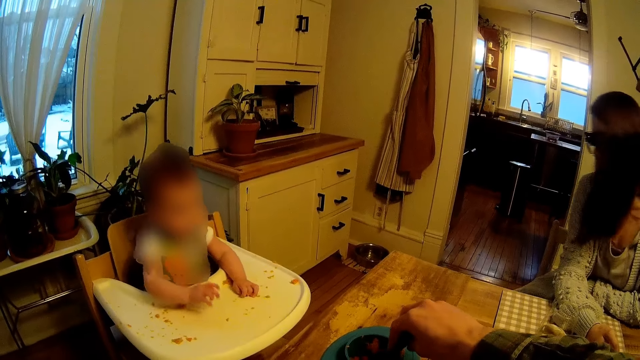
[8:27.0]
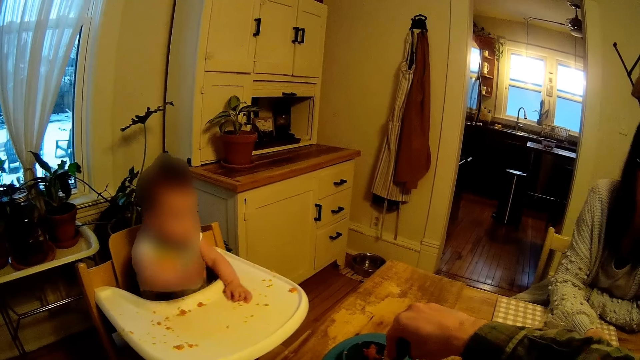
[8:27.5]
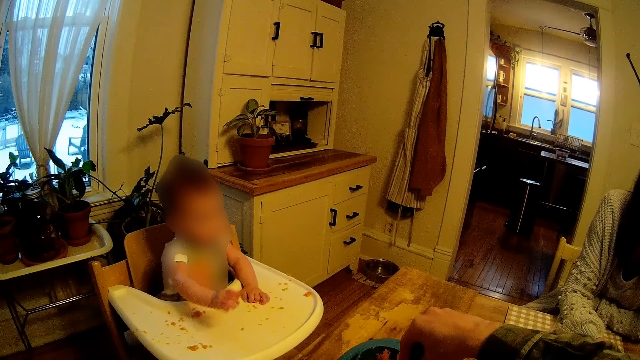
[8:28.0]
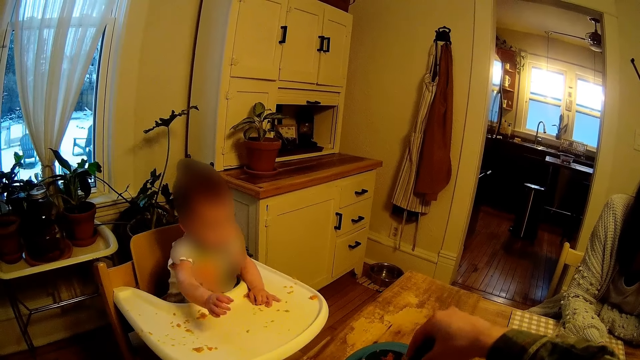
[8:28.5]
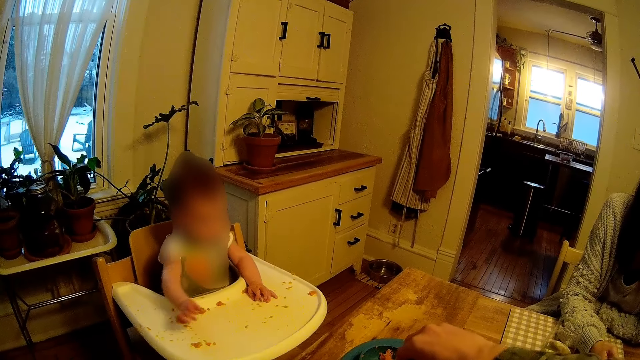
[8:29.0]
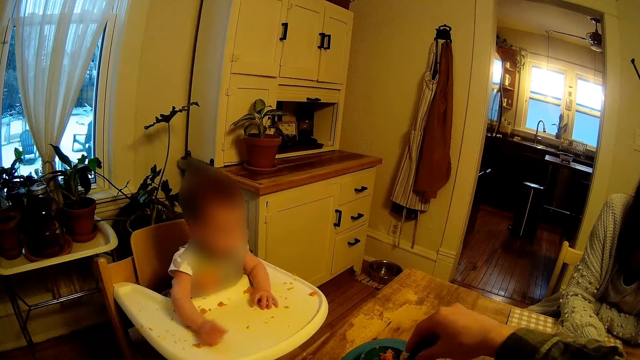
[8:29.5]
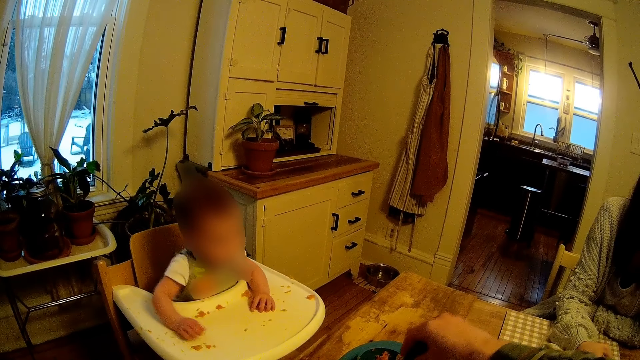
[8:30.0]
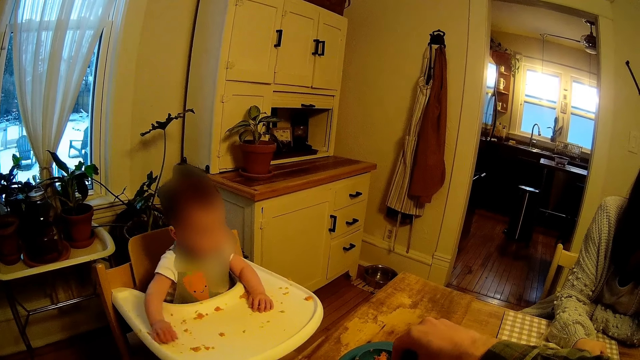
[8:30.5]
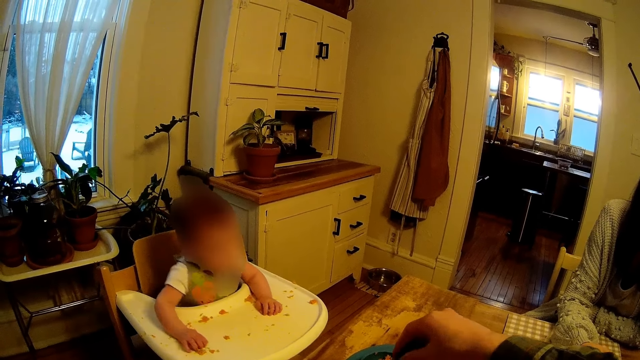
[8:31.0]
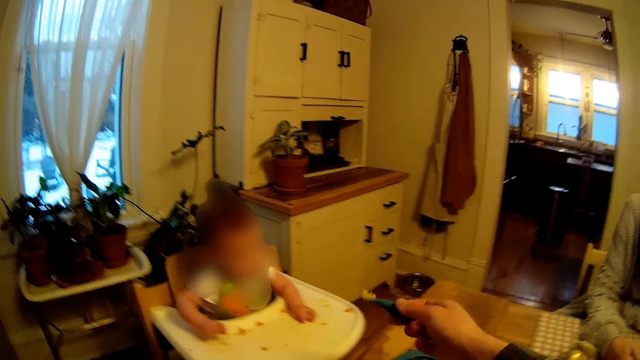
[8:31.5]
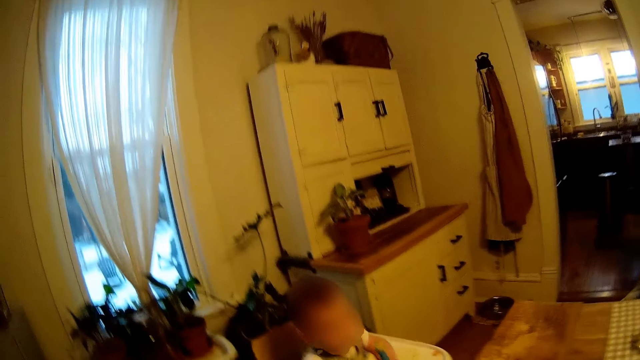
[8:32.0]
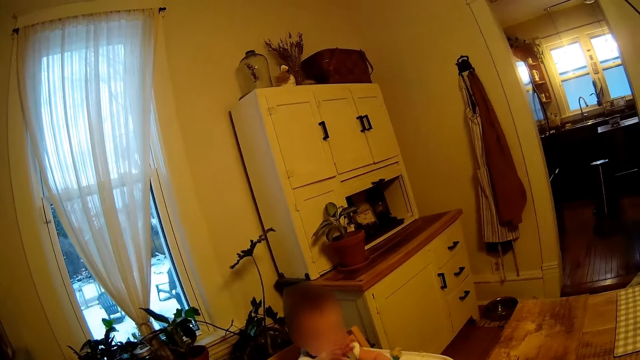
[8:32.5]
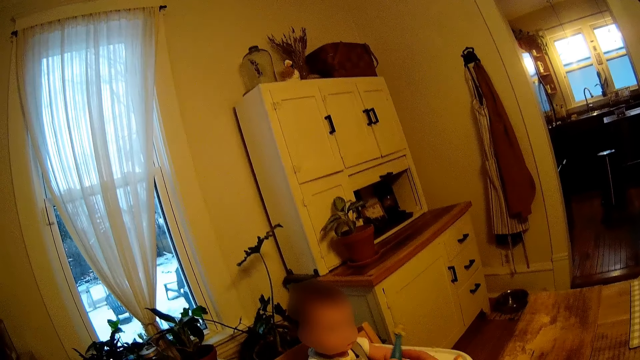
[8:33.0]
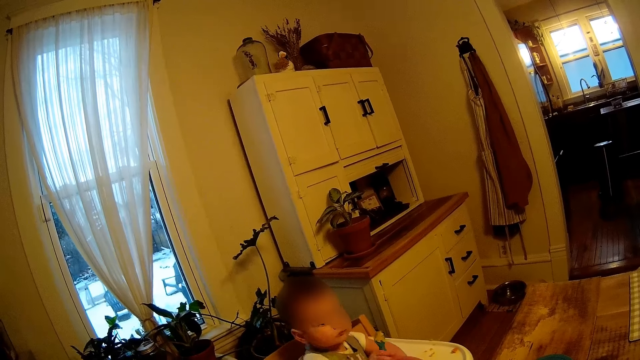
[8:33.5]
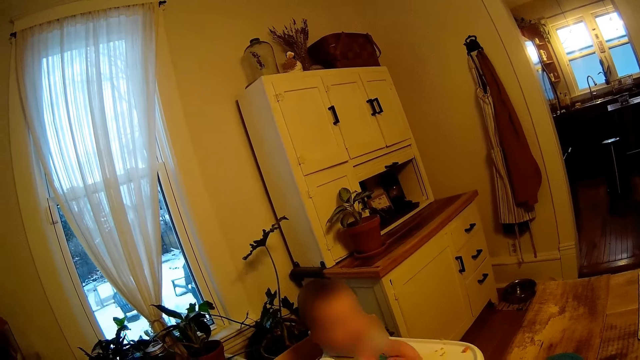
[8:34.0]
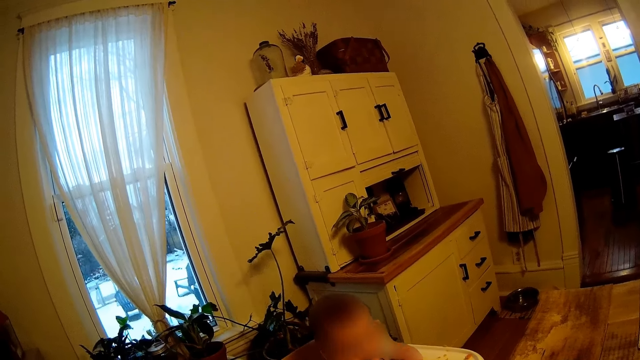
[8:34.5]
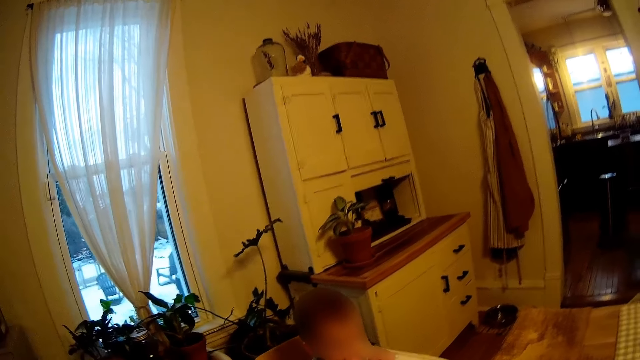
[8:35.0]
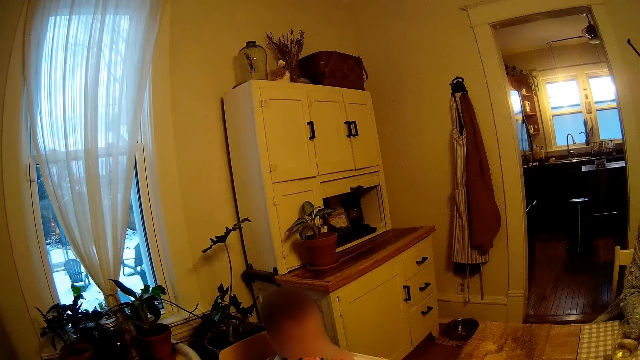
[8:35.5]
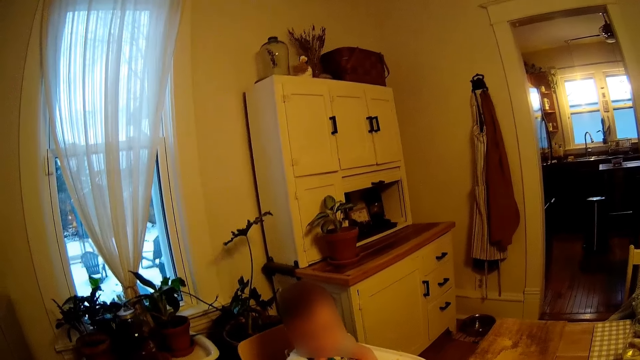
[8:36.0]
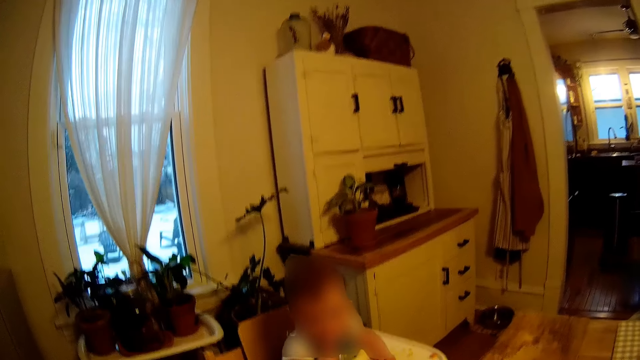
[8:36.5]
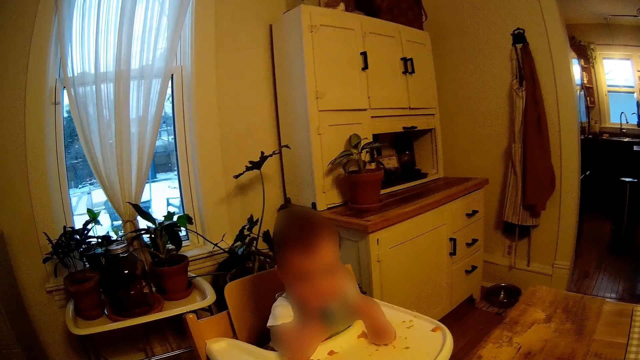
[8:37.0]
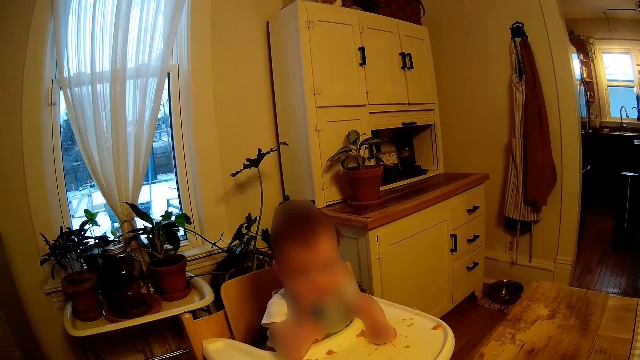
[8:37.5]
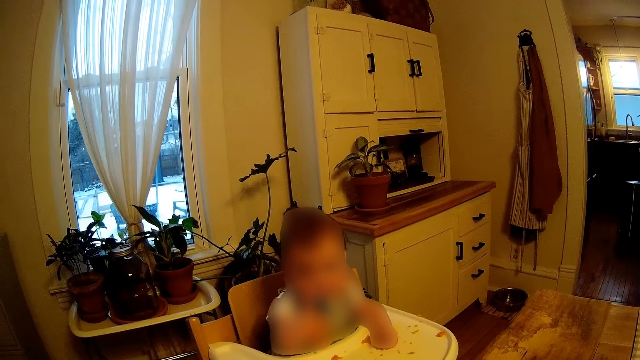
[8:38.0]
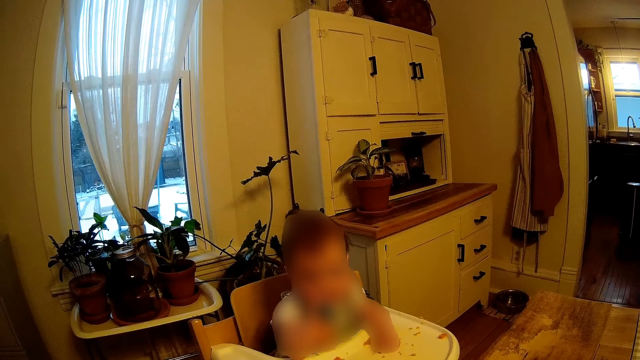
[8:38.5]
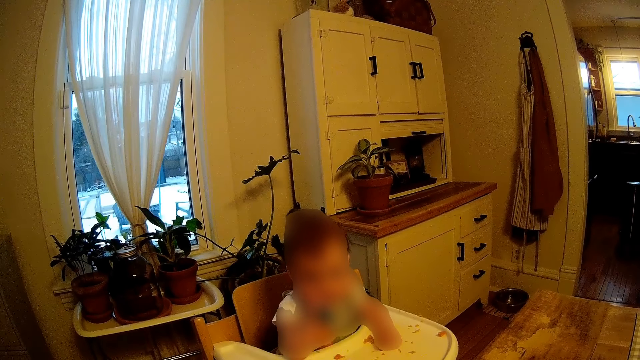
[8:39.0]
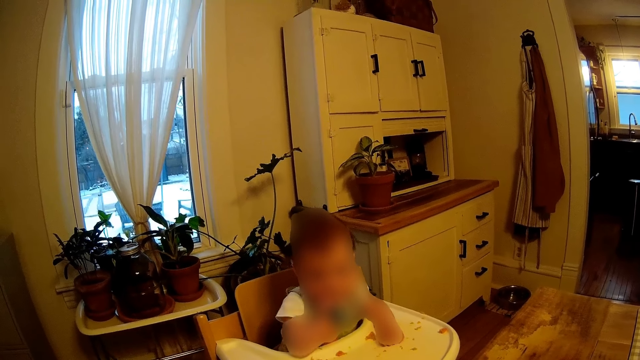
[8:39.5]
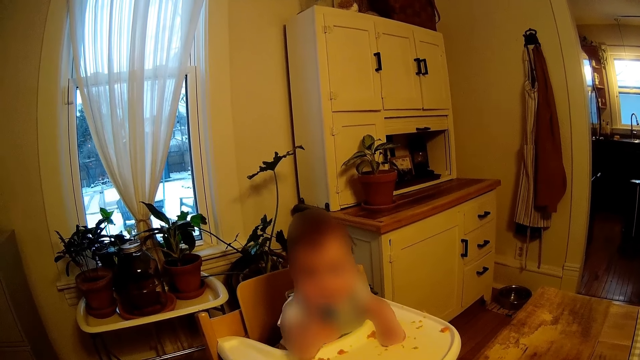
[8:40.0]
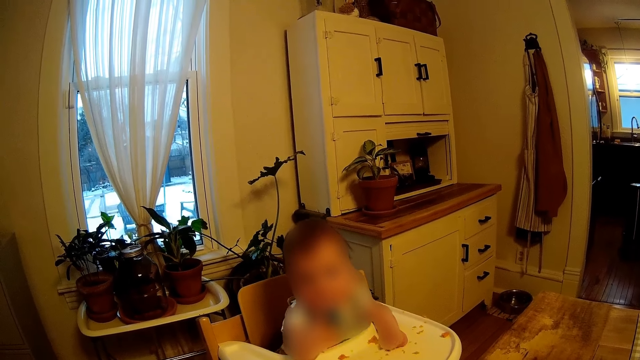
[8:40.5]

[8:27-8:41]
The camera wearer picks cereal from the plate with the spoon in their right hand. They feed the baby with their right hand. The baby puts the spoon in her mouth with her right hand.

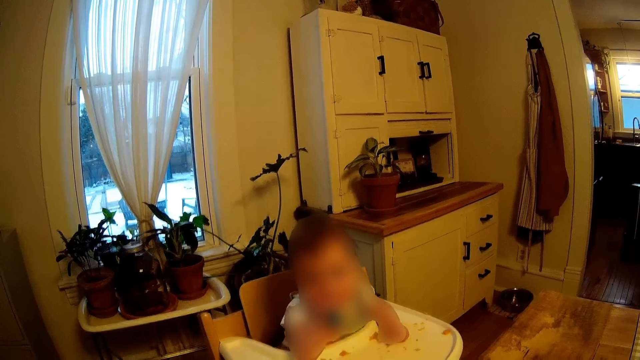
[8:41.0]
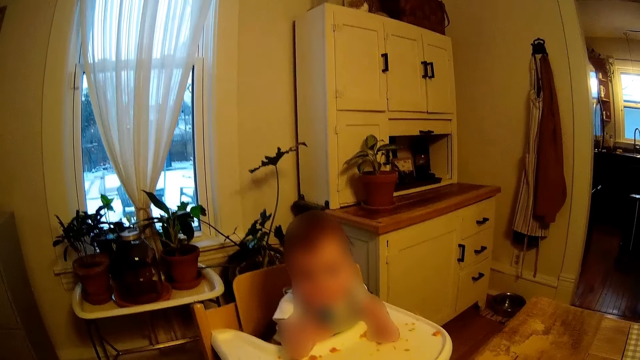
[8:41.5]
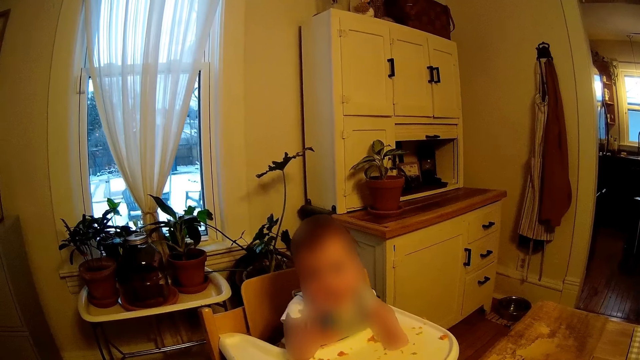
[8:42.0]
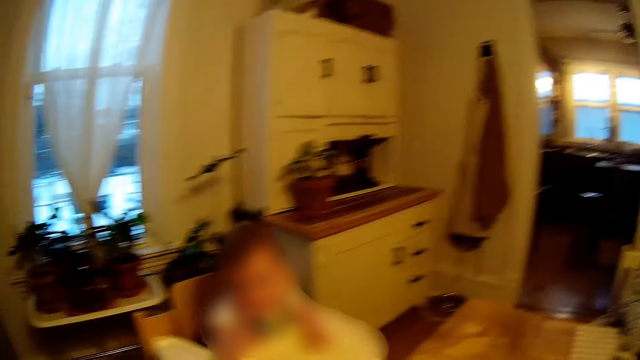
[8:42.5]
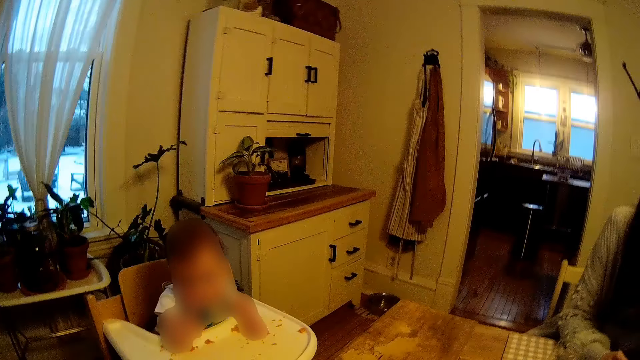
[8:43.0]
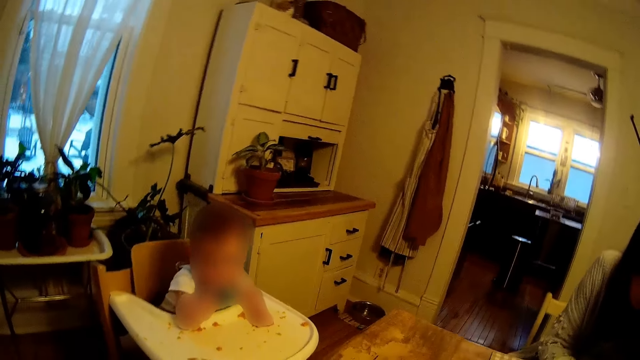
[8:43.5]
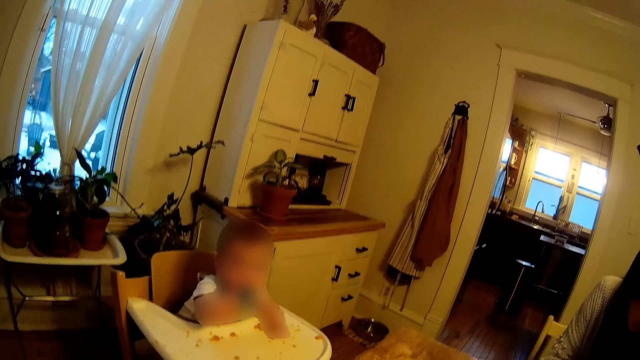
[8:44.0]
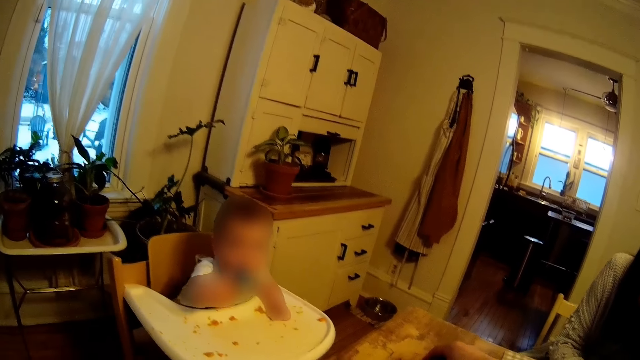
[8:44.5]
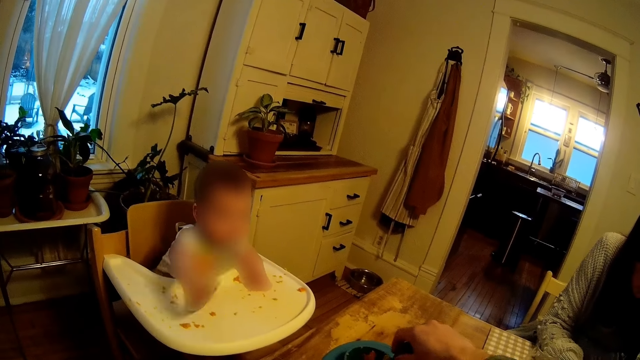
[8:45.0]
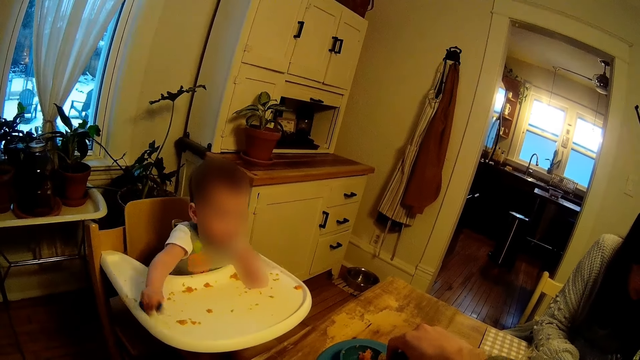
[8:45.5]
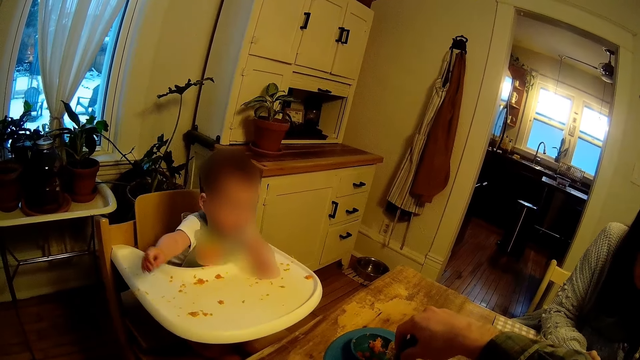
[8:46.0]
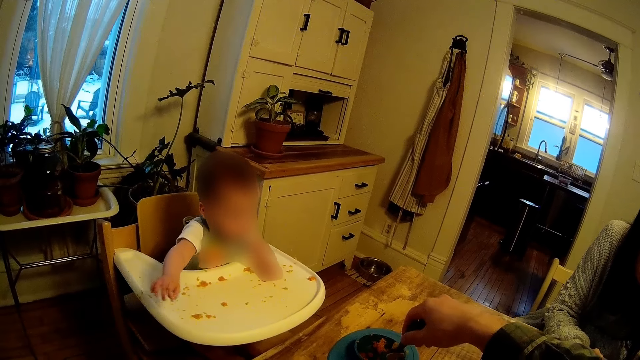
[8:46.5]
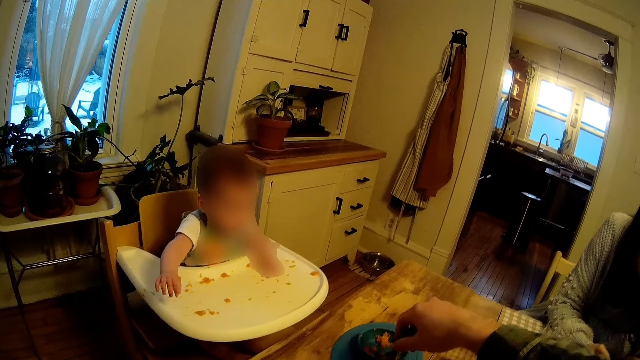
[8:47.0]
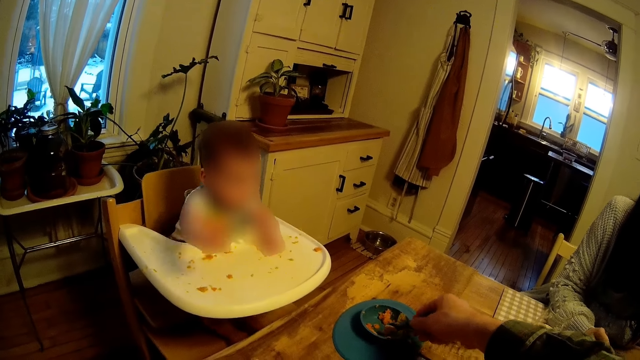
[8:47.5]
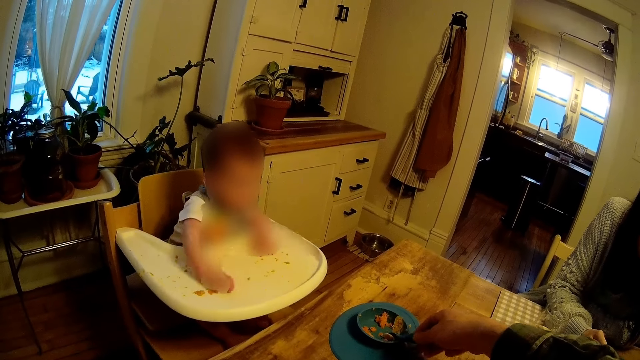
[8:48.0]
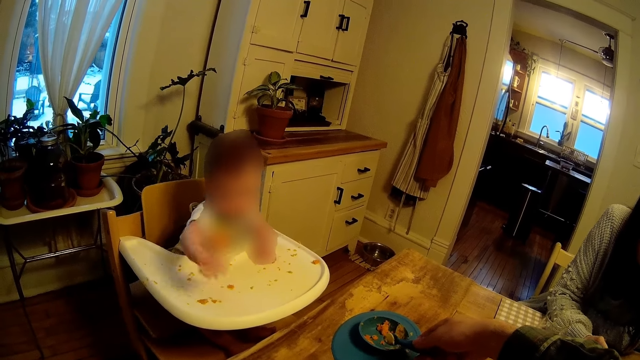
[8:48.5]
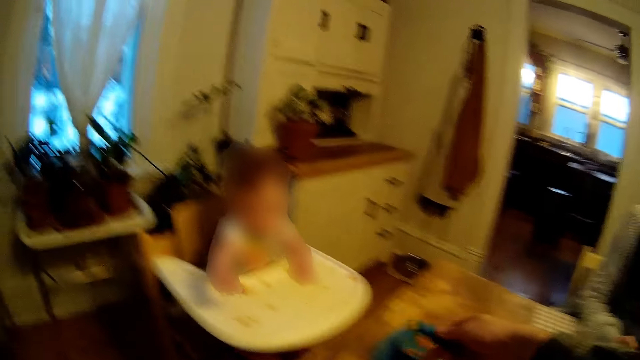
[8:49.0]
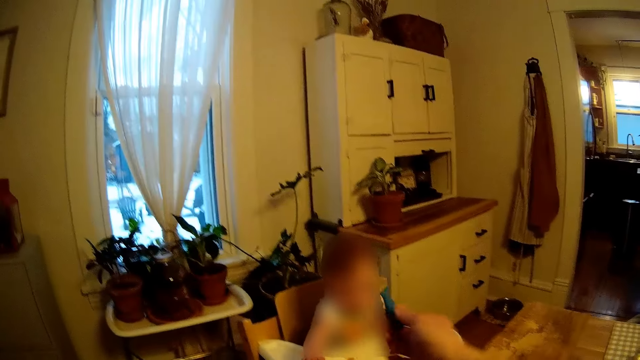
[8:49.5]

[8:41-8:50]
The baby removes the spoon from her mouth, holds the spoon in her right hand on the table, and drops the spoon on the floor with her right hand. The camera wearer picks cereal from the plate with the spoon in her right hand.
